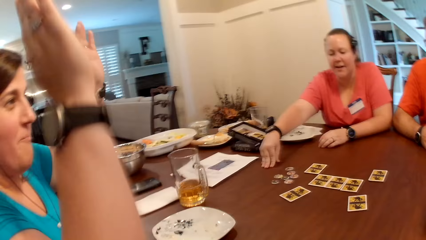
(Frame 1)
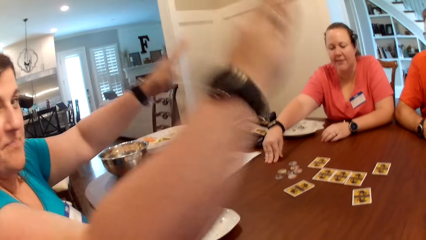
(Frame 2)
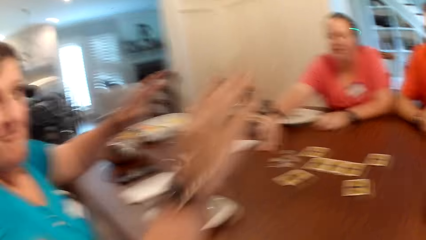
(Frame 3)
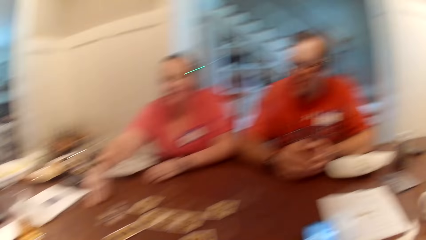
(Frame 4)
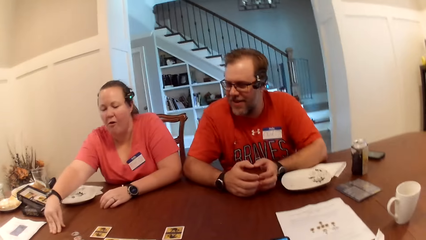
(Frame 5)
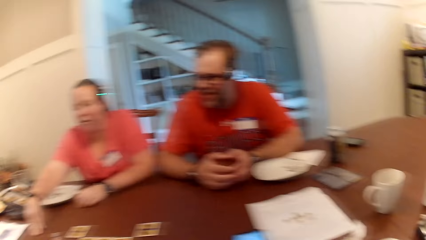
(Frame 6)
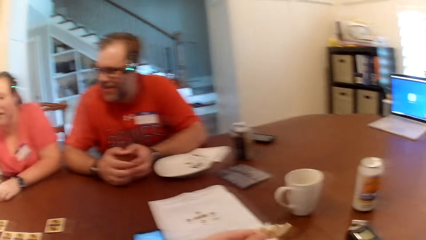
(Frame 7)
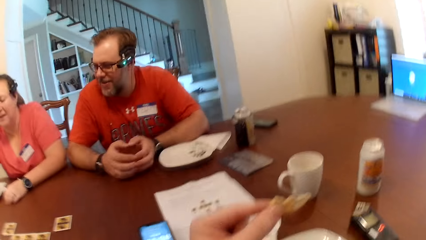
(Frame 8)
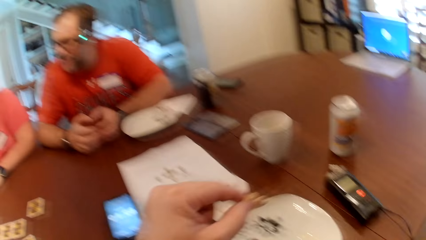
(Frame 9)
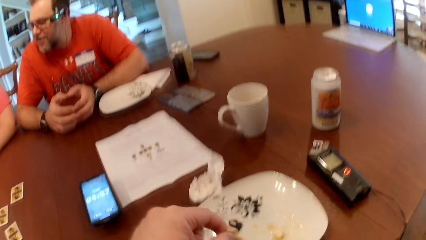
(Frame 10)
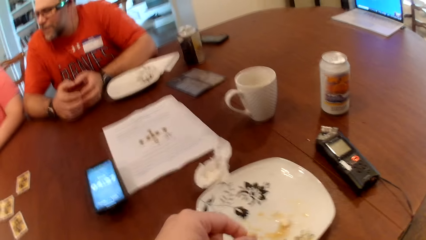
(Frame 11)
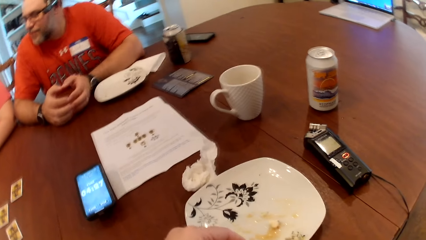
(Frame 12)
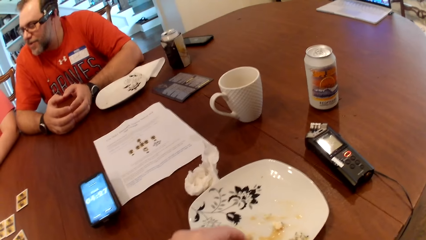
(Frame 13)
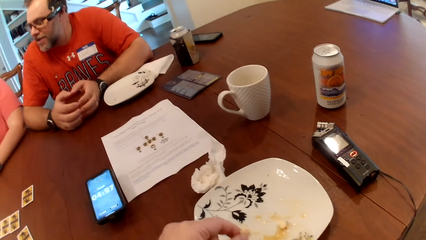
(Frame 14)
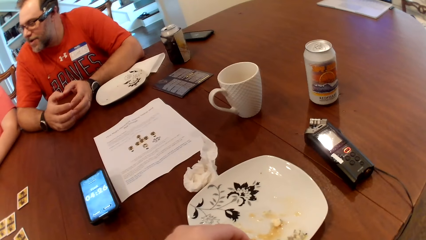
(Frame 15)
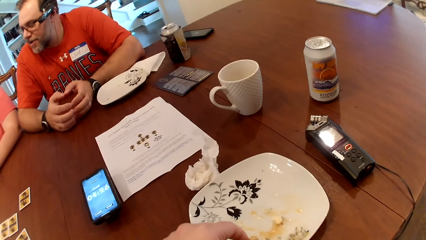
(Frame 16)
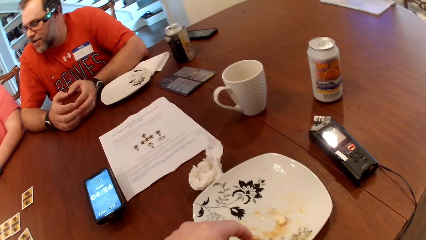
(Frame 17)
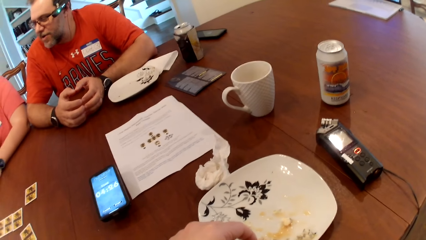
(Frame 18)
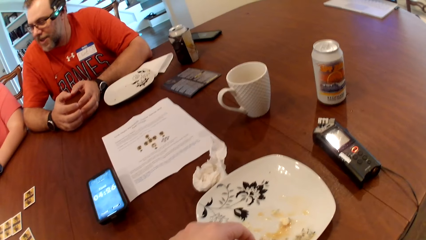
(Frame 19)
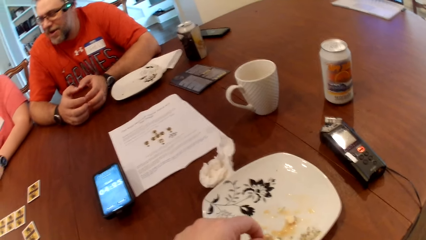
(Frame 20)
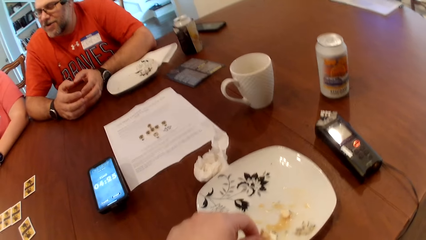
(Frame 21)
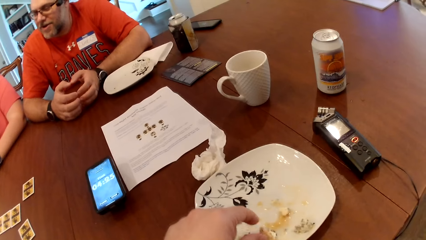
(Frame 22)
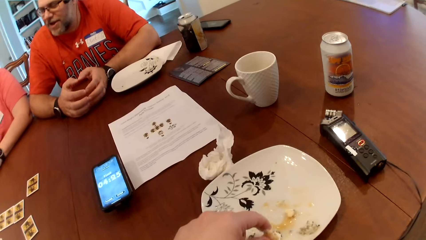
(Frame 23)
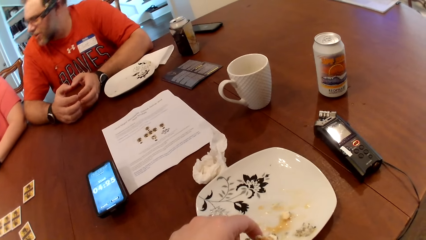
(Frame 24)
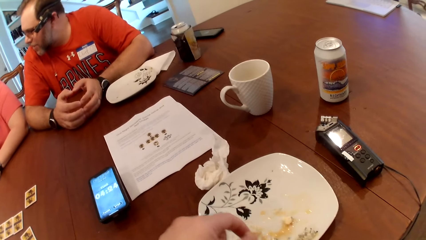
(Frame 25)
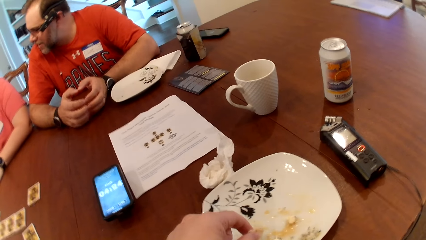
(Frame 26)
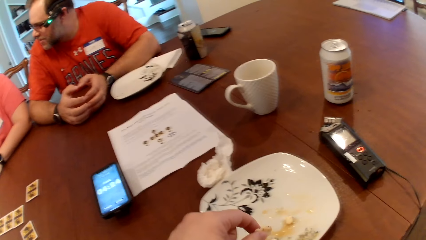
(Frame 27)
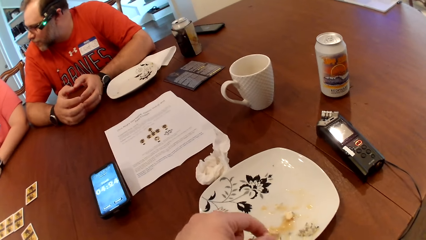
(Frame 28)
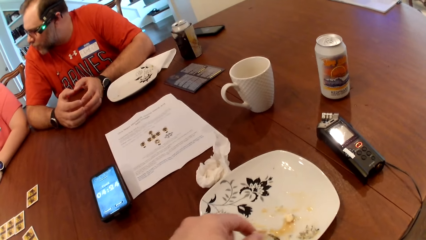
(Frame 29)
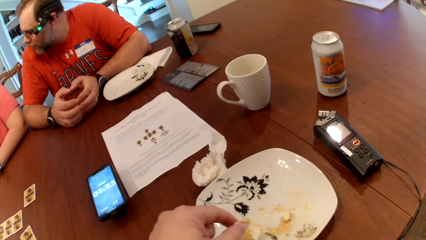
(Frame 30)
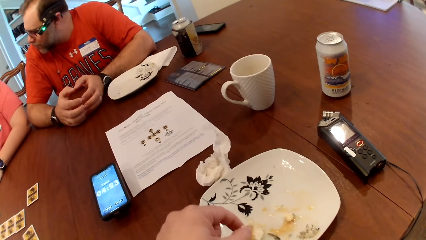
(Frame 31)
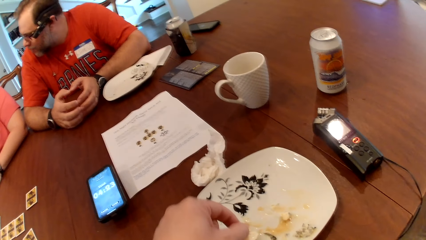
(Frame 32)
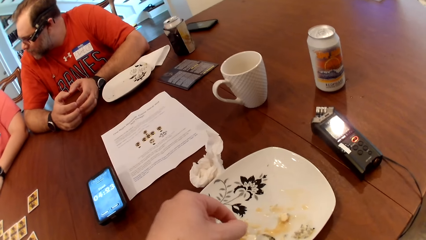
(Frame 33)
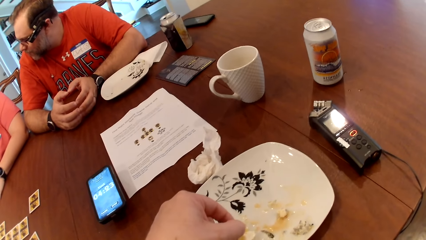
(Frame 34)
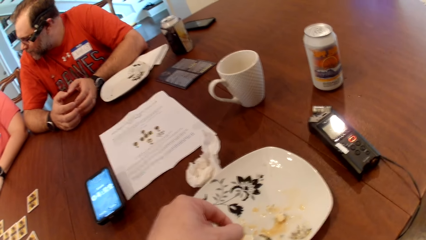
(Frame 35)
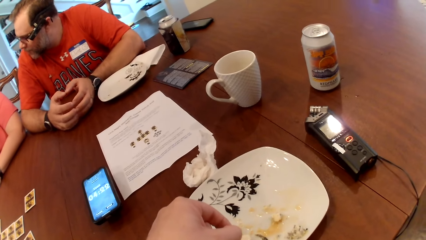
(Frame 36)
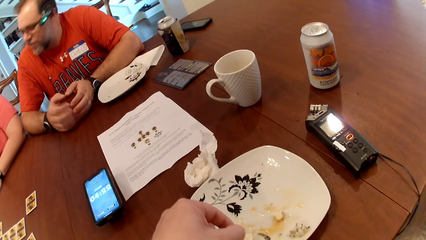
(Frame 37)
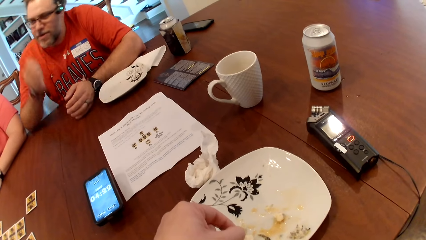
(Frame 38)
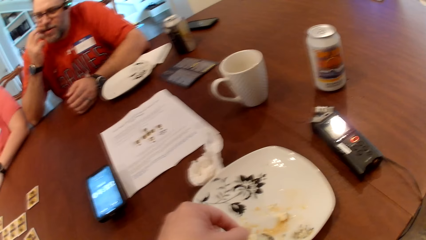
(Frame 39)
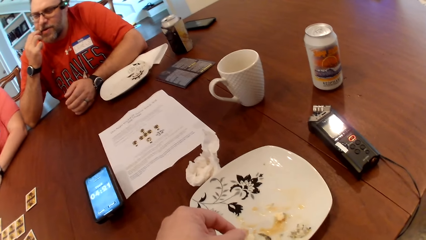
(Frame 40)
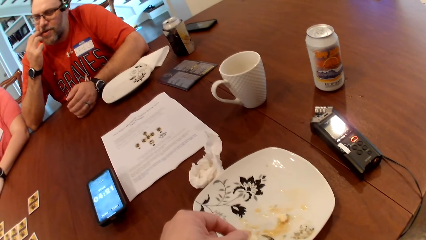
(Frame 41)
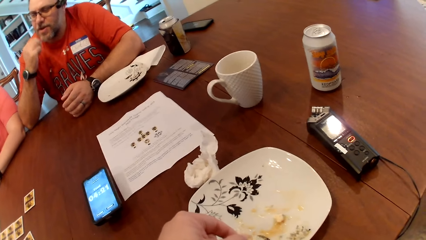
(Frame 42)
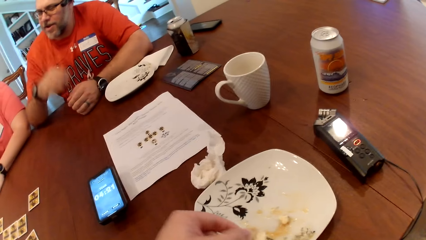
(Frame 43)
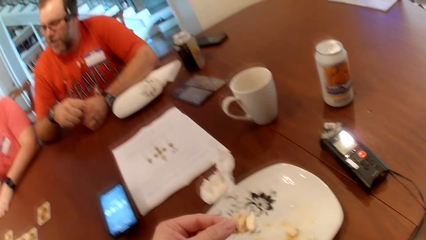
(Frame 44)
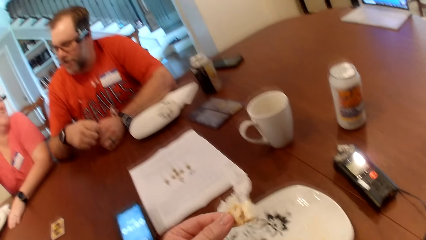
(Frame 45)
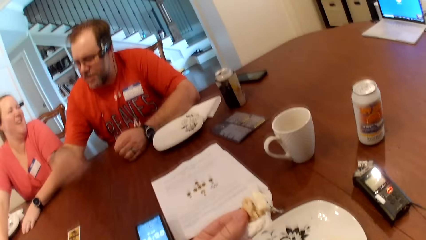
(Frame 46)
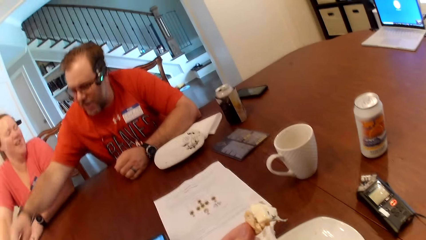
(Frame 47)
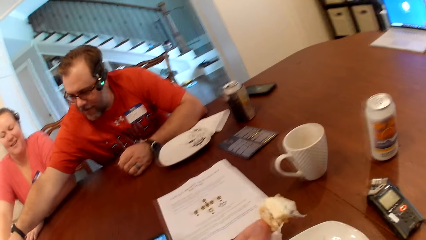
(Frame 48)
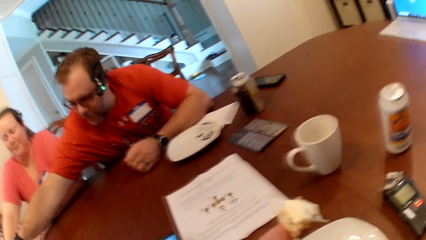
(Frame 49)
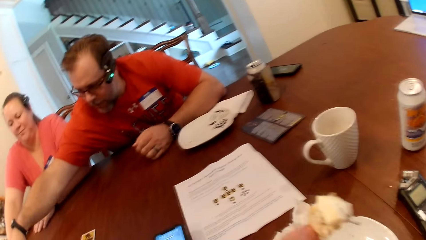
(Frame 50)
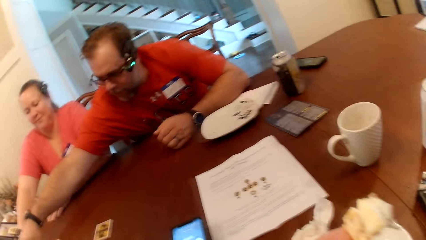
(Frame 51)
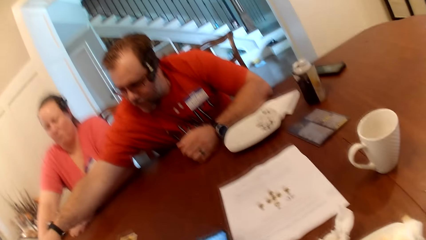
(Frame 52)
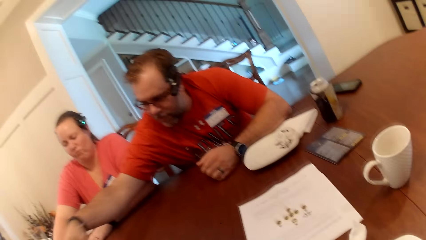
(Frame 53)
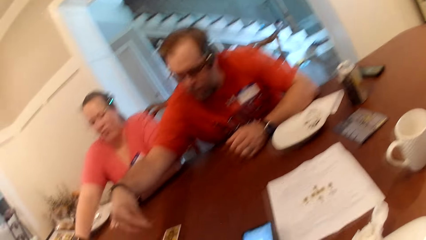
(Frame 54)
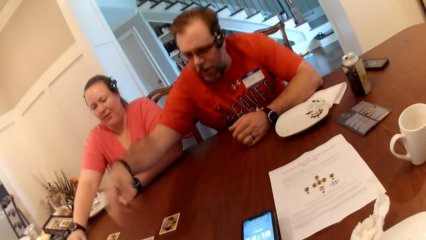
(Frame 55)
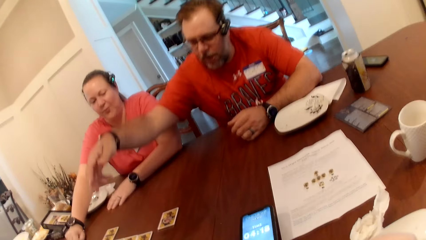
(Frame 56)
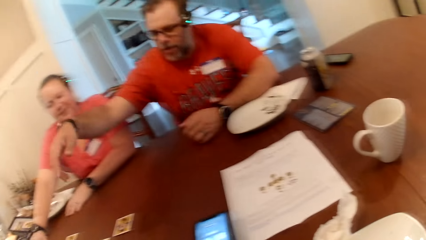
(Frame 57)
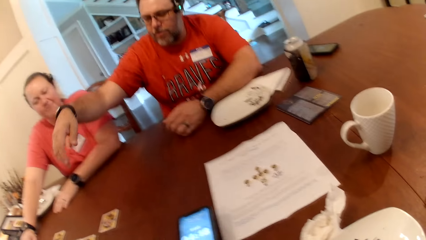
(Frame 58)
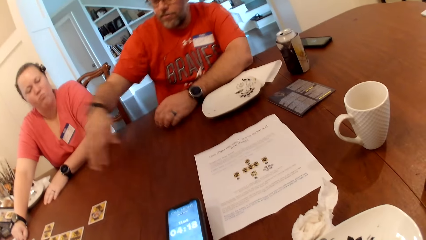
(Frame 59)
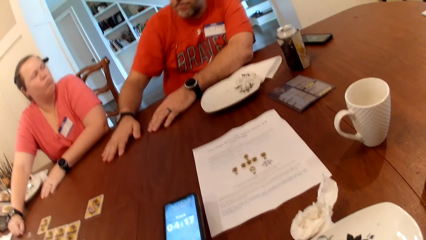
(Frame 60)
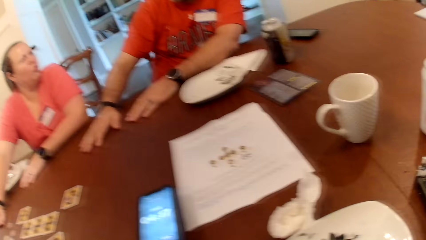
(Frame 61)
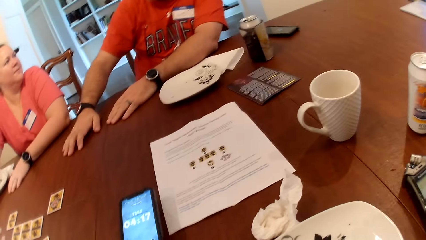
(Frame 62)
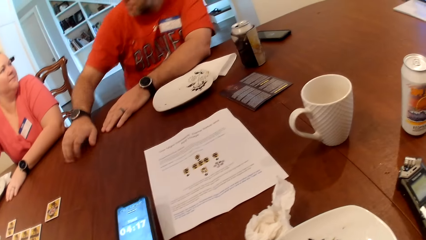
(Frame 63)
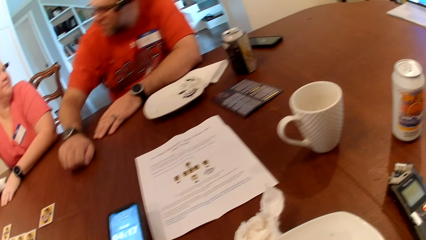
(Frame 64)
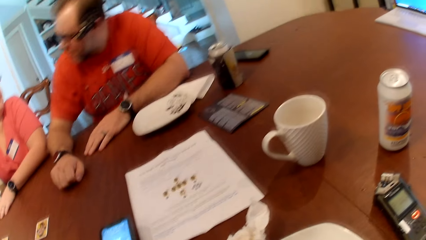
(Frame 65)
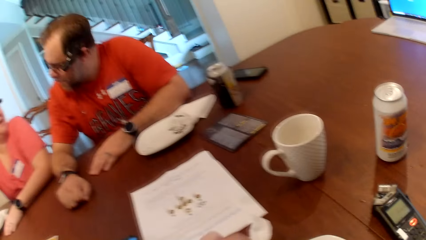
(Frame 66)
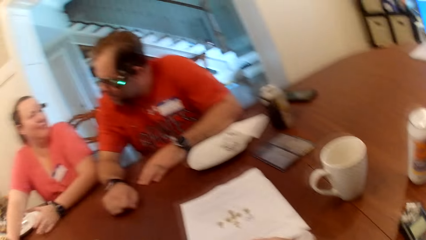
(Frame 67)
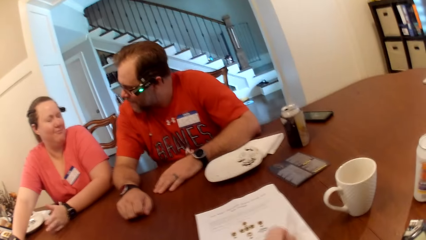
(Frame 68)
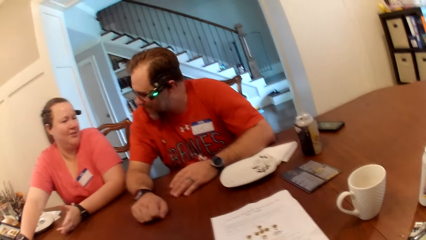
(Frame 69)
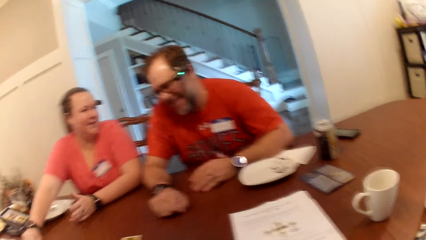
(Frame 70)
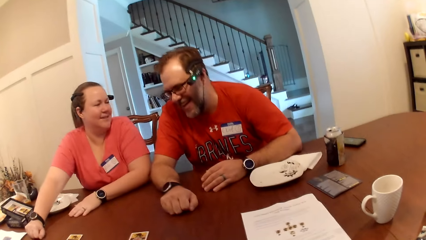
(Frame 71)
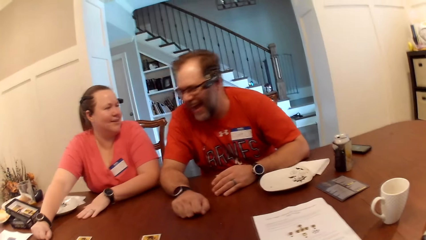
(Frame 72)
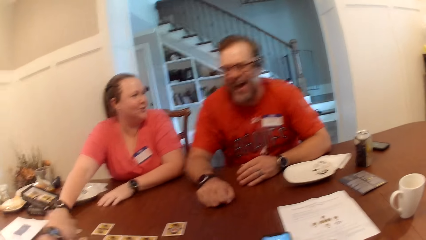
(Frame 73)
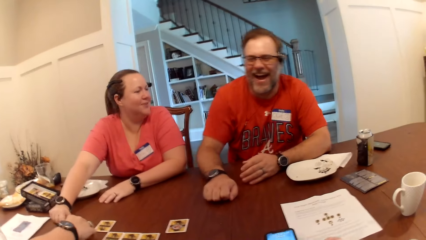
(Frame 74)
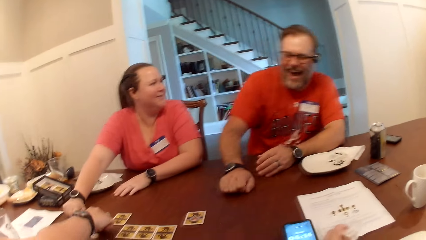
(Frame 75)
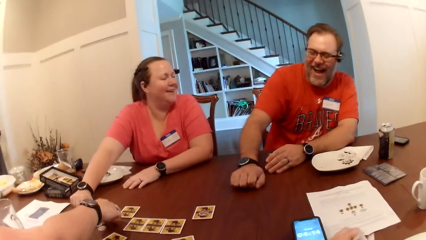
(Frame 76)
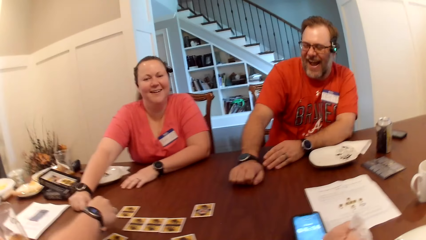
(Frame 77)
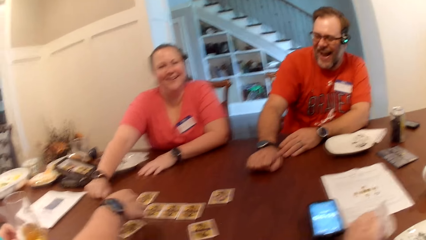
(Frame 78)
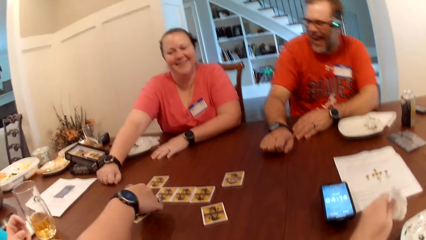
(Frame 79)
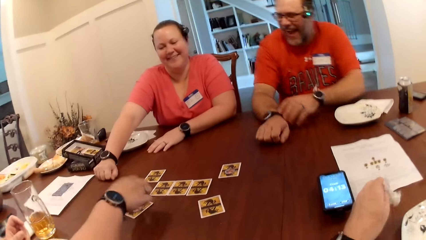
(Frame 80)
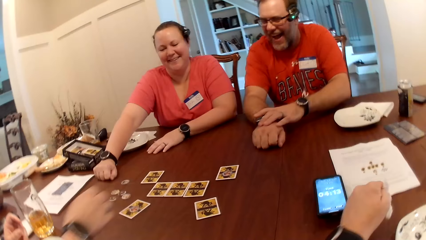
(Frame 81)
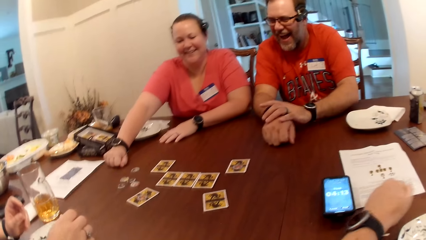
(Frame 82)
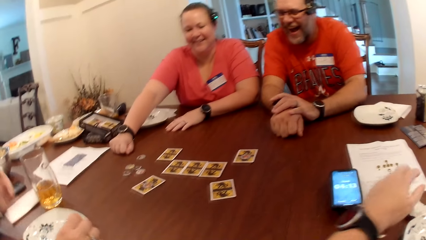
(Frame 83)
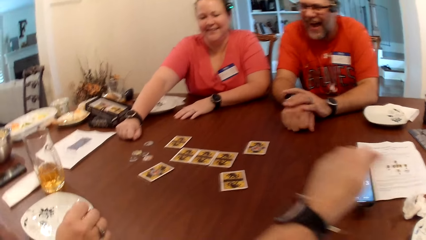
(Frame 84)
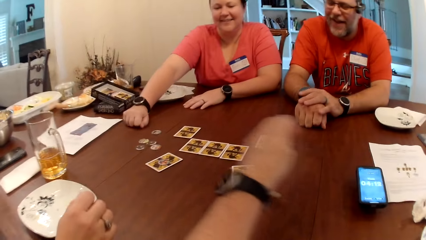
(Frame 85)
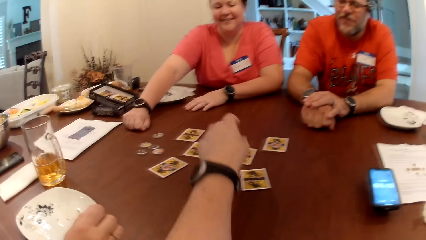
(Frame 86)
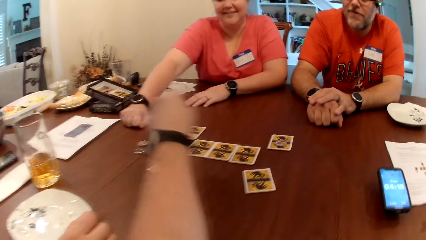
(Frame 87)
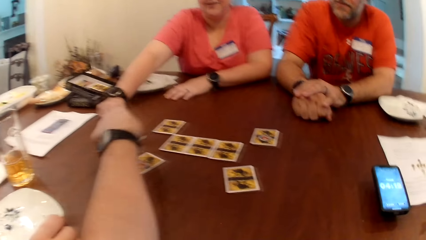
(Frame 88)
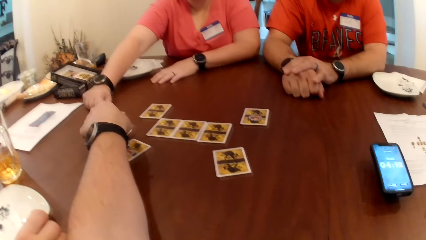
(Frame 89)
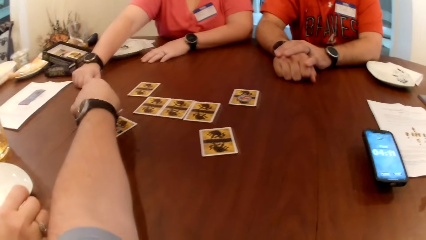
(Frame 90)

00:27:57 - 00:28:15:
A woman lifts both hands. The woman makes gestures with her hand. The camera wearer picks some crunches of biscuit in the plate with his left hand. A man scratches his face with his right hand. The man adjusts a card with his right hand. The camera wearer eats the biscuits with his left hand. The man moves something on the table. The woman speaks to the man. The man laughs with a lady. The woman drops a token on the card with her right hand. The camera wearer drops a tissue paper on the table with his left hand. The woman touches something on the table.
